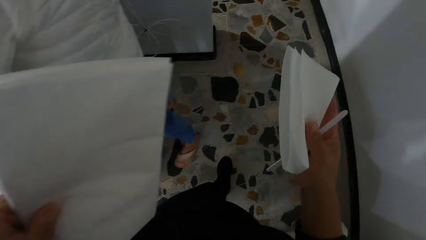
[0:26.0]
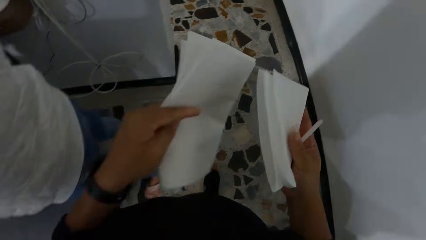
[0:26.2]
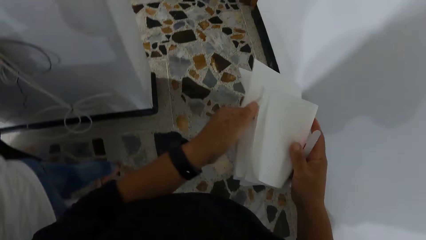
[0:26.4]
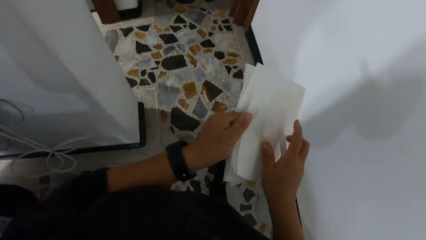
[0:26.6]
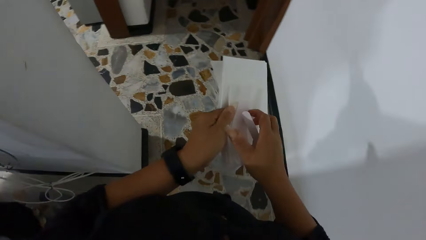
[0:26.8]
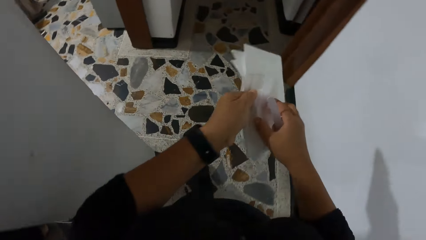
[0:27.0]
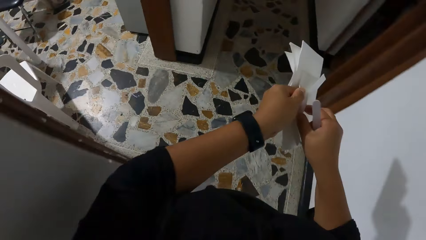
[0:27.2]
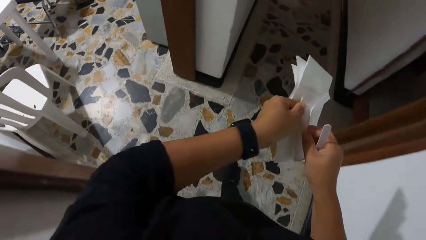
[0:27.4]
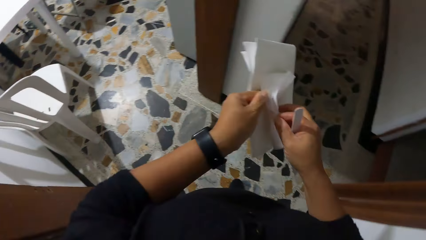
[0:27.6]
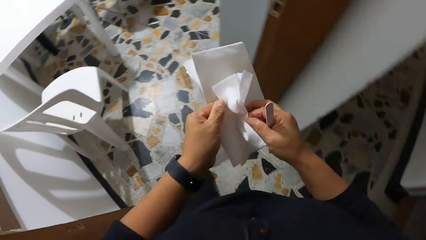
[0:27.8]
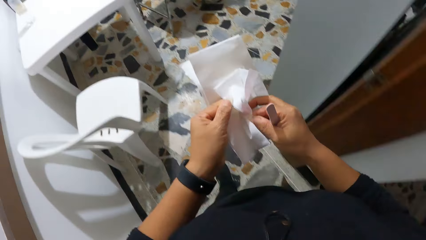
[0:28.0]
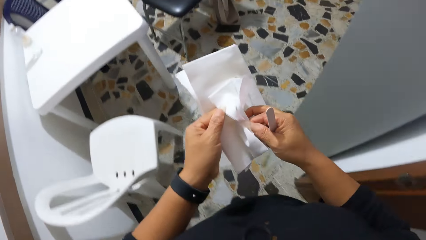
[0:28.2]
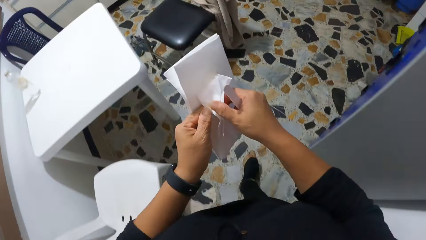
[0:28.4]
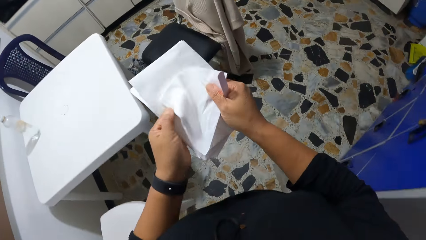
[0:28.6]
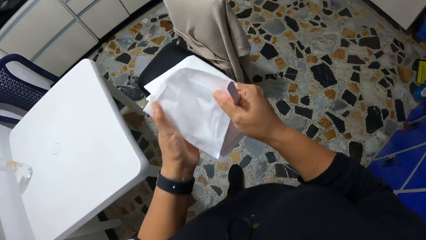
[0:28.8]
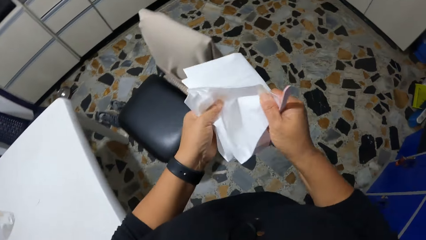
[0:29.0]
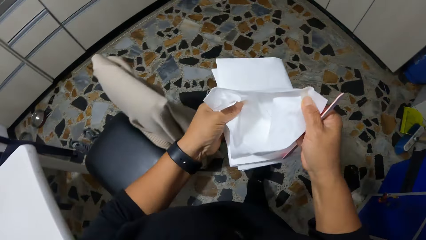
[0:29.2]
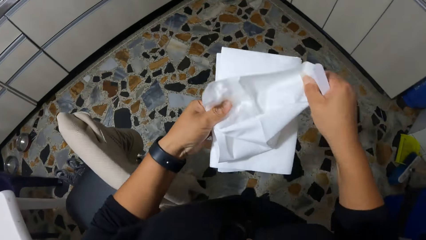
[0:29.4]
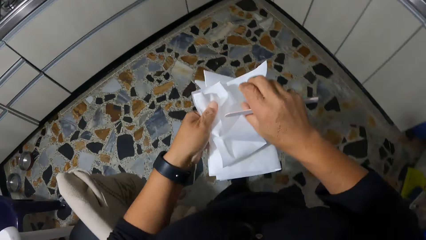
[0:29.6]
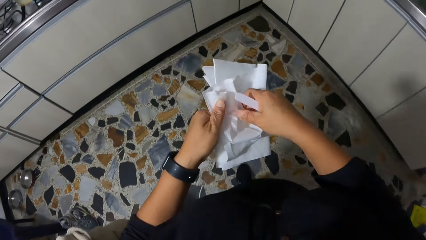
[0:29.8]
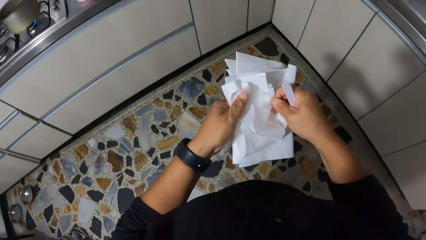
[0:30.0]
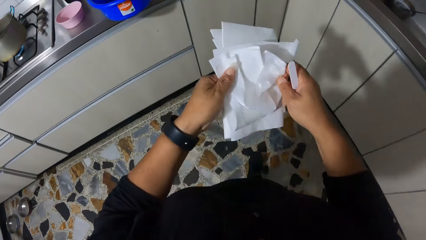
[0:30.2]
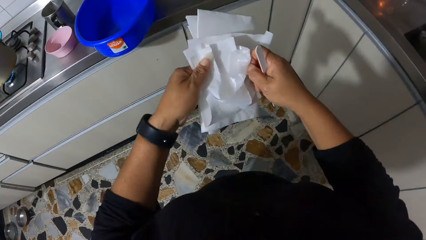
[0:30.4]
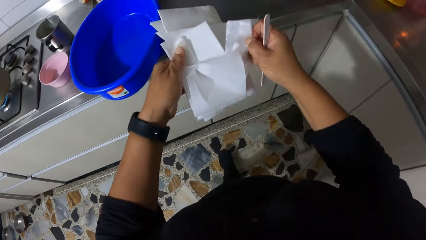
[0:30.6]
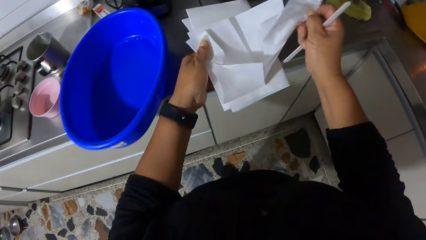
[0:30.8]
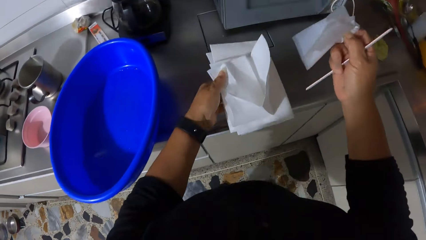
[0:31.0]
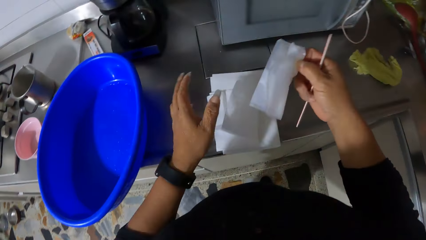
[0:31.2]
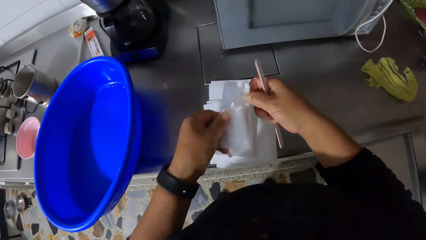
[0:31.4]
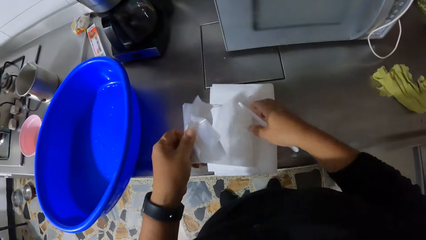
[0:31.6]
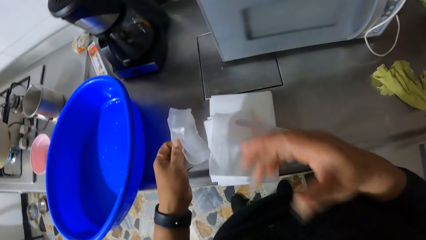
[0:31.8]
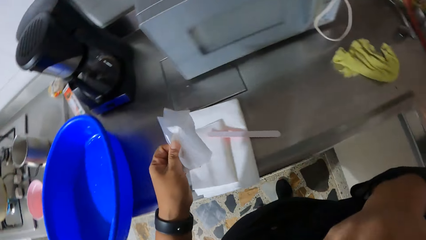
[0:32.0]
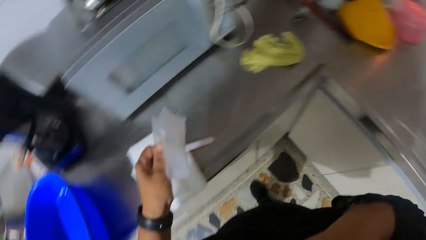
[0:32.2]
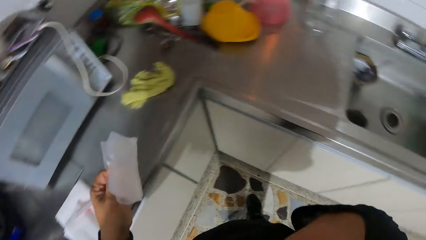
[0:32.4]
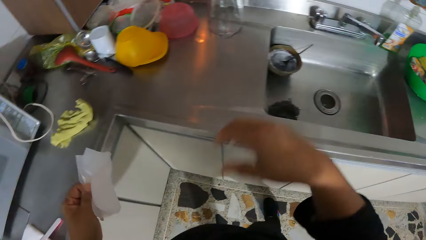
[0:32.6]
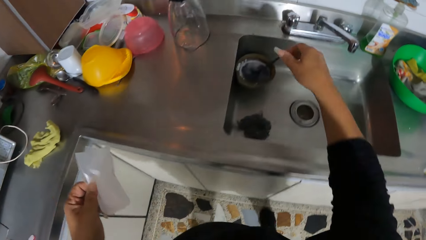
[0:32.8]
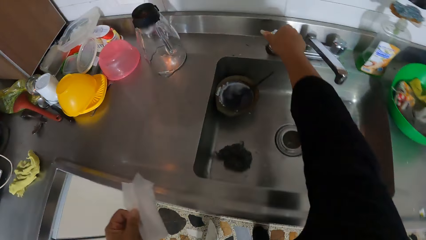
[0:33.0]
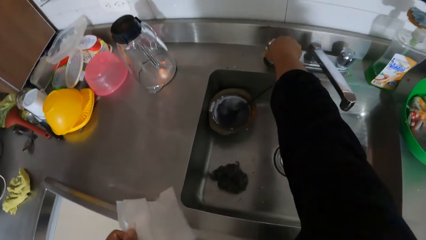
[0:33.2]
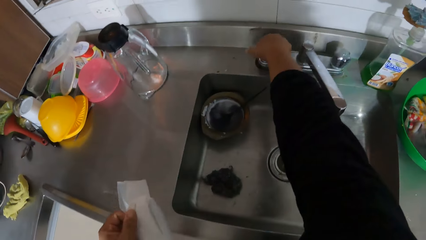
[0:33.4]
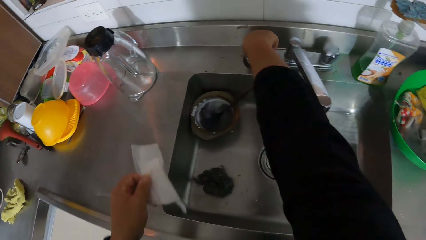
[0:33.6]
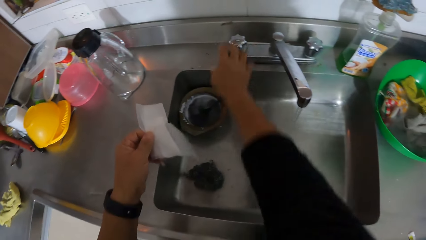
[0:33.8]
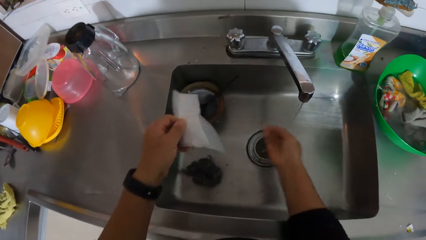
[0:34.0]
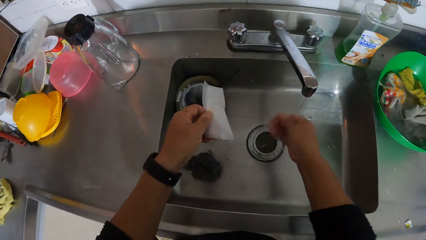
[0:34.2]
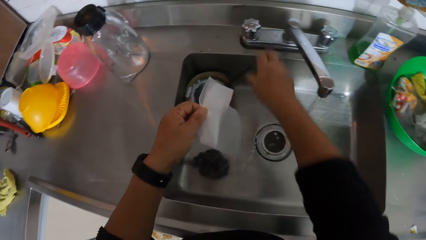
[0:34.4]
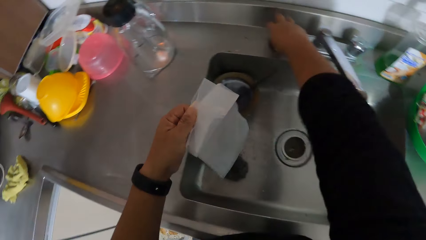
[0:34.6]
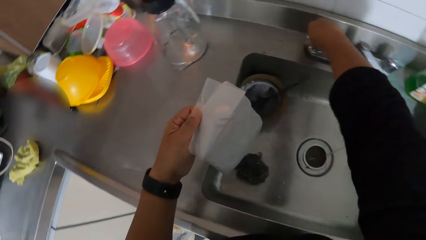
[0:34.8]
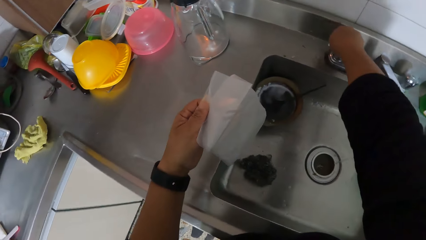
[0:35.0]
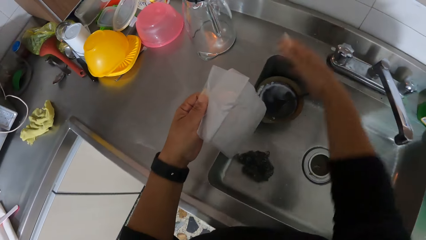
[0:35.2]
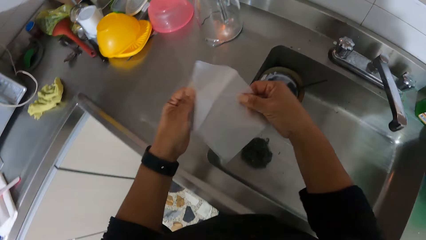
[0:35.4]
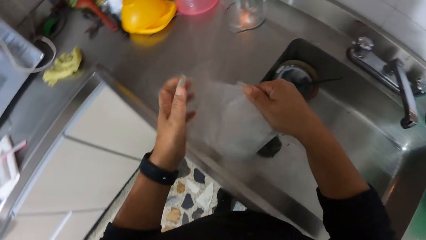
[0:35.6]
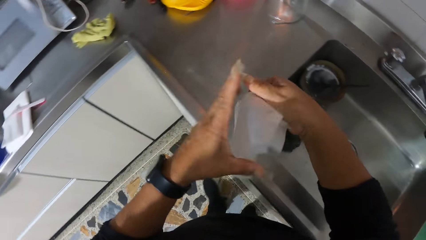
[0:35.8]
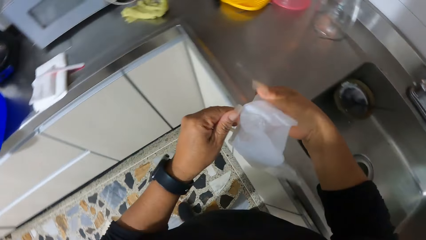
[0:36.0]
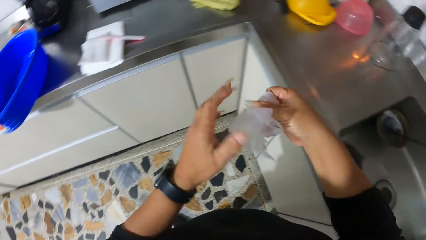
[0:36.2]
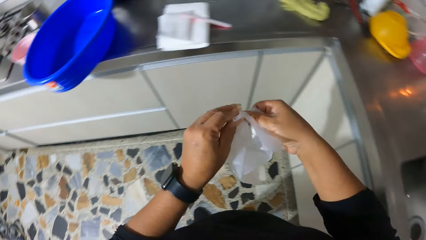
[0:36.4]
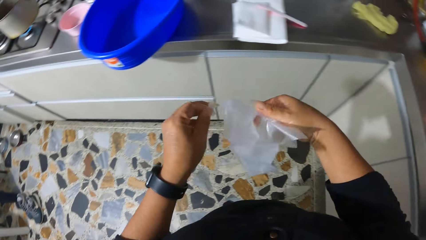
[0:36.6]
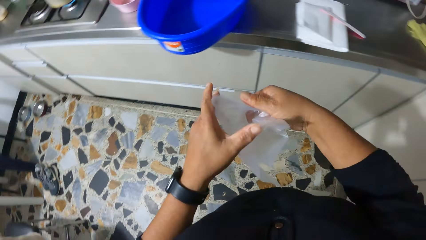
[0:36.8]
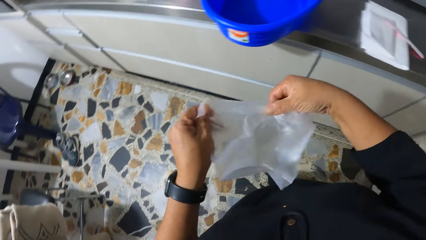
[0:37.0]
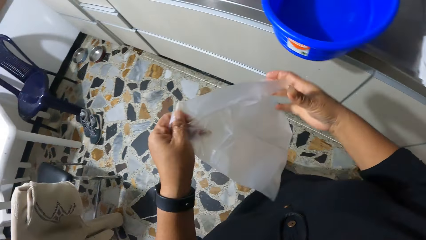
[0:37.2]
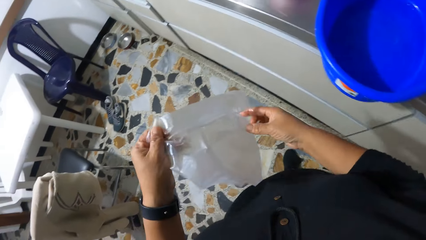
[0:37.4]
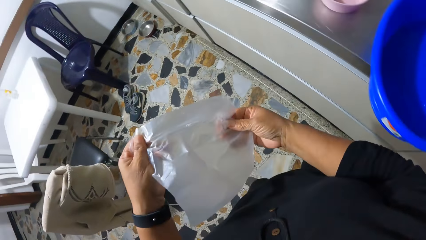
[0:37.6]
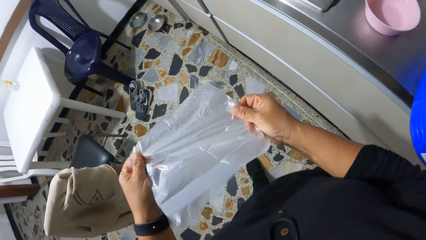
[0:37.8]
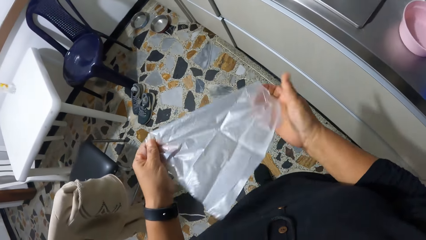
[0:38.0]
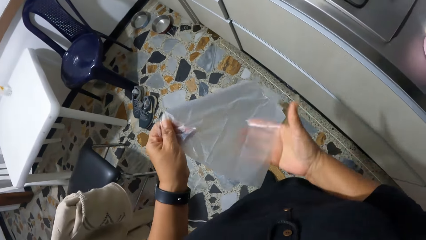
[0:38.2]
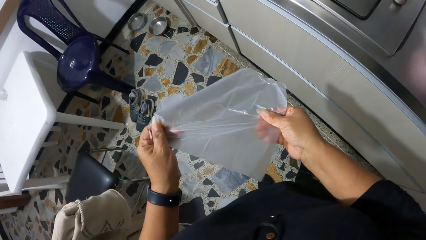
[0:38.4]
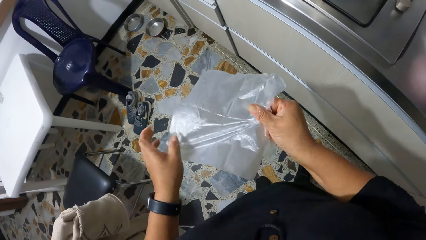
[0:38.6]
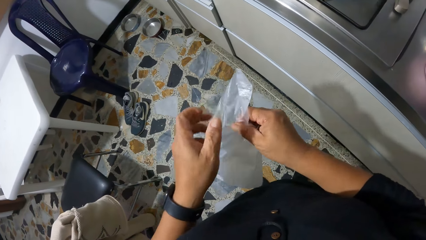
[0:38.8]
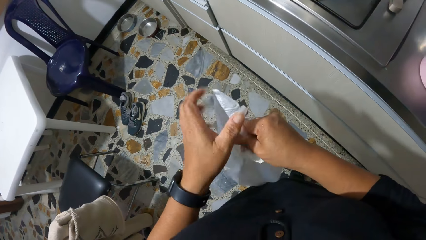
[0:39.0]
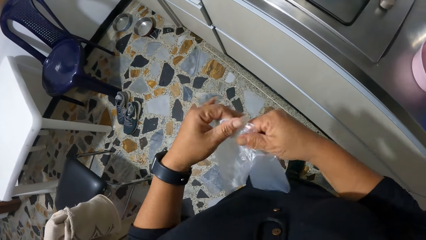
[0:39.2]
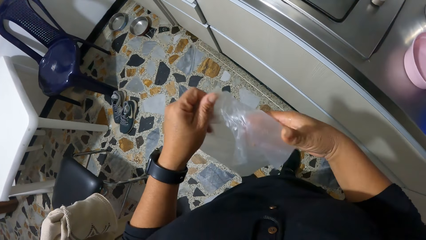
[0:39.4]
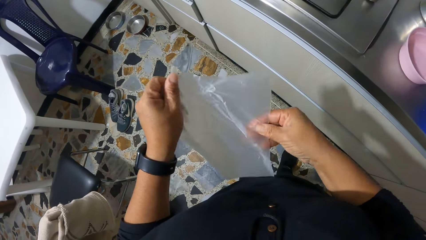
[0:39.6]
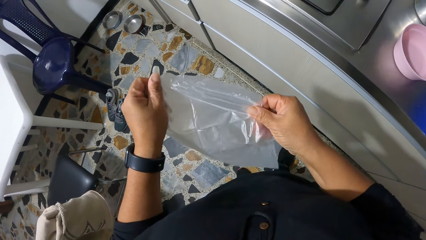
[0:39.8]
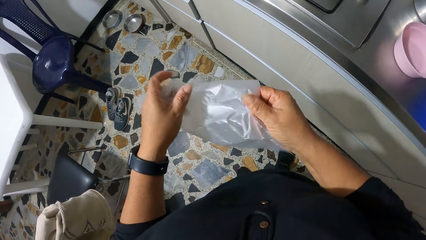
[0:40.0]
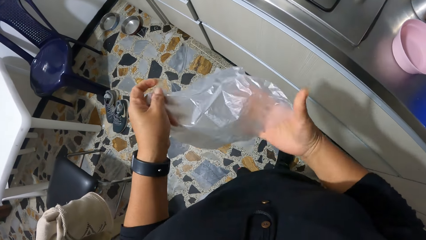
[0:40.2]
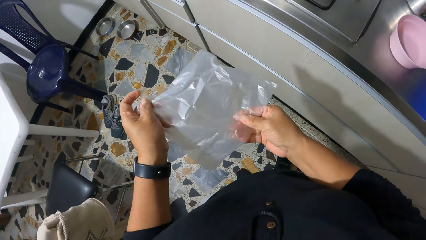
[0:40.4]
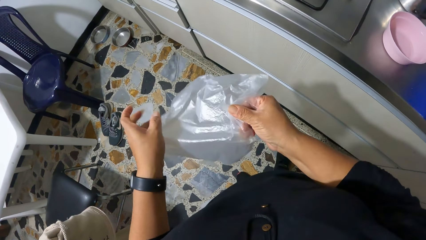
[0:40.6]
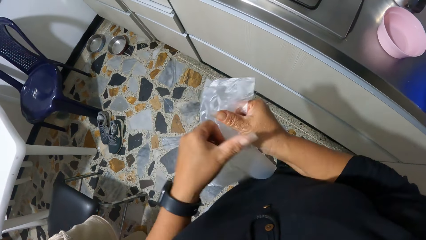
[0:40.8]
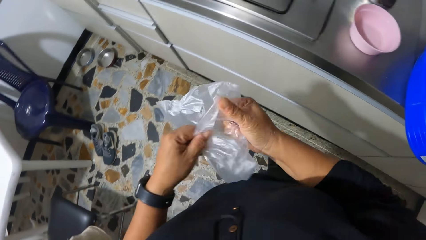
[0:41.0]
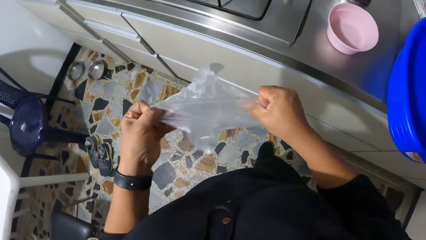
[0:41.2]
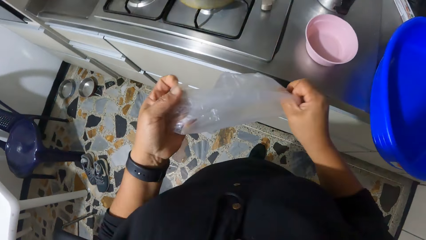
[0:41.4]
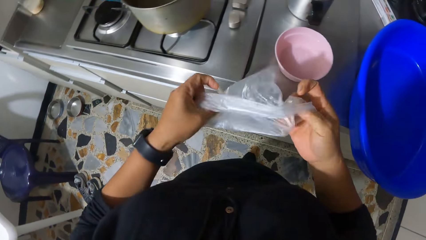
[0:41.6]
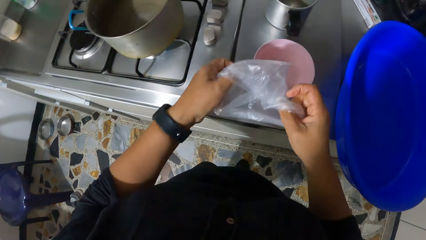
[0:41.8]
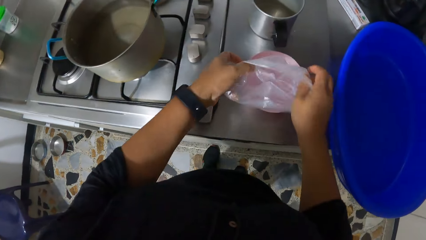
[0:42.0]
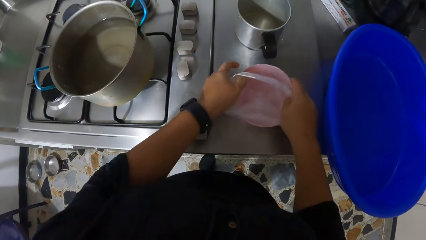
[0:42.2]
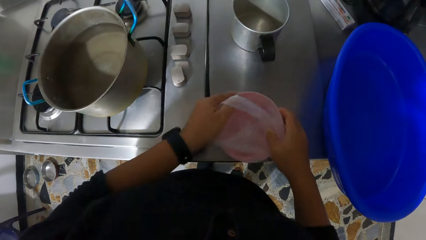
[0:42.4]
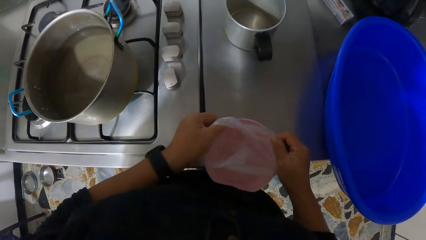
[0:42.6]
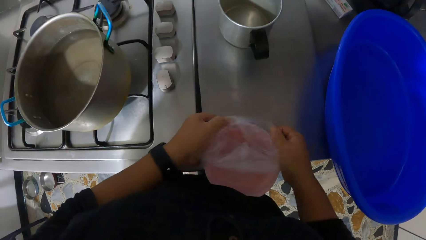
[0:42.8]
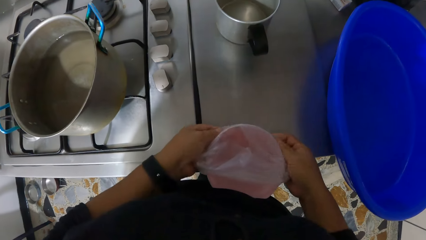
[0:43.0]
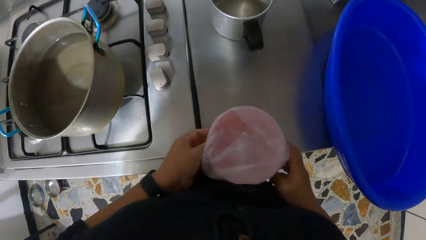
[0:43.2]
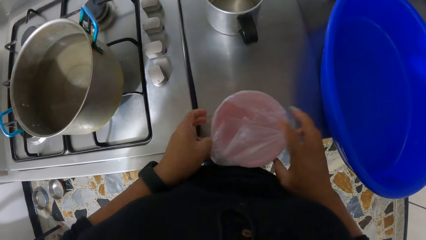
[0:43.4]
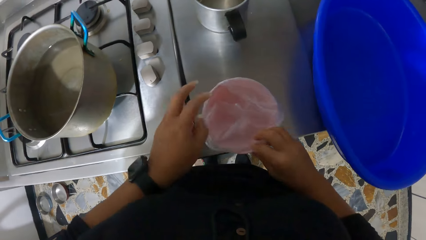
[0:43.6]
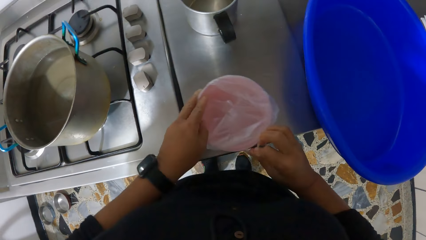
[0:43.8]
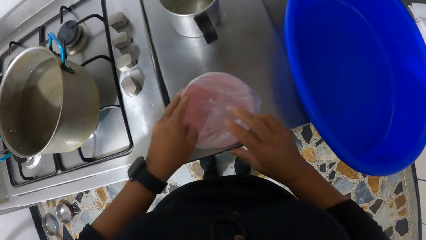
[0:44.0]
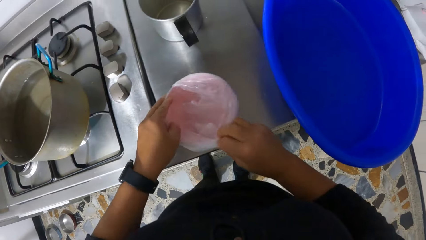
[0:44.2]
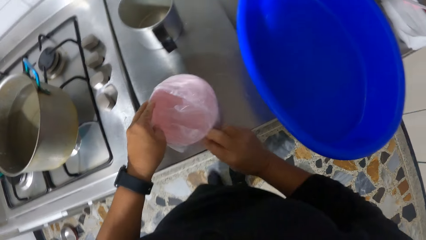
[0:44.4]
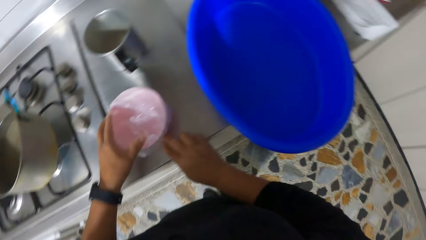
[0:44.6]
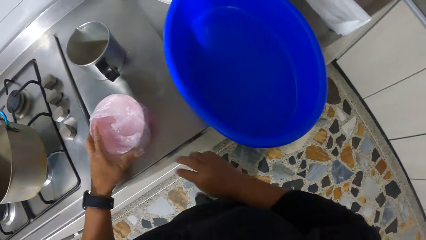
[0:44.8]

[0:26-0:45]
A man stands on the floor. The camera wearer walks to the saloon kitchen. She removes a nylon from the tissue paper in her hands. She drops the tissue paper on the countertop with her left hand. She passes the nylon from her right hand to her left hand. She holds the paper. She drops the nail file on the tissue paper on the countertop with her right hand. She touches her face with her right hand. She wipes her mouth. She opens the sink tap with her right hand. She shakes her right hand in the running tap. She washes her hand. She closes the sink tap with her right hand. She opens the nylon in her hands. She covers a pink bowl on the countertop with the opened nylon in her hands.
